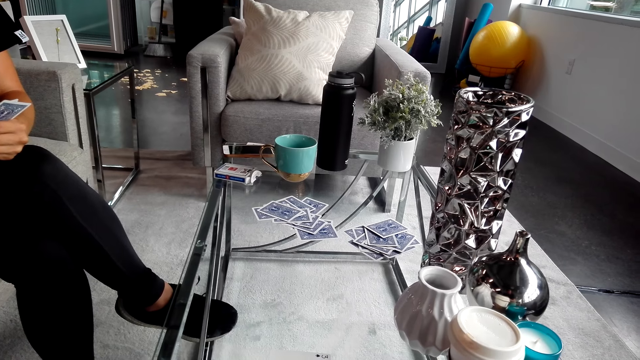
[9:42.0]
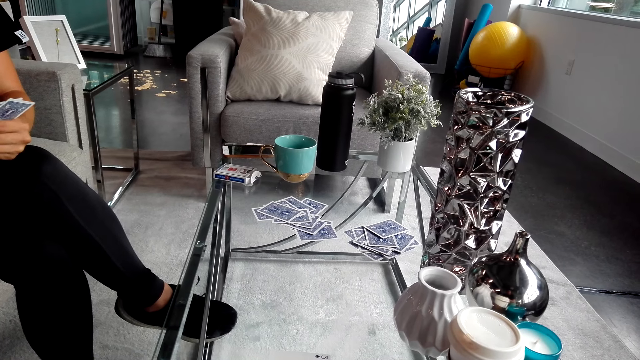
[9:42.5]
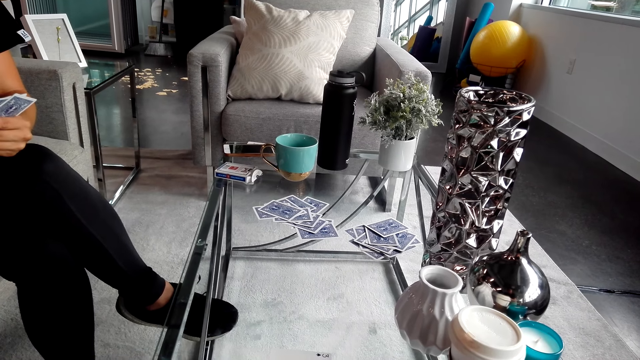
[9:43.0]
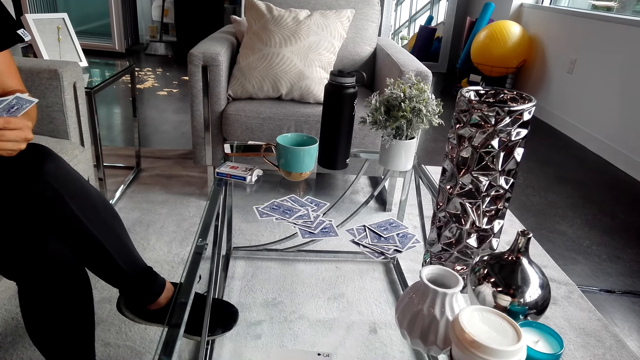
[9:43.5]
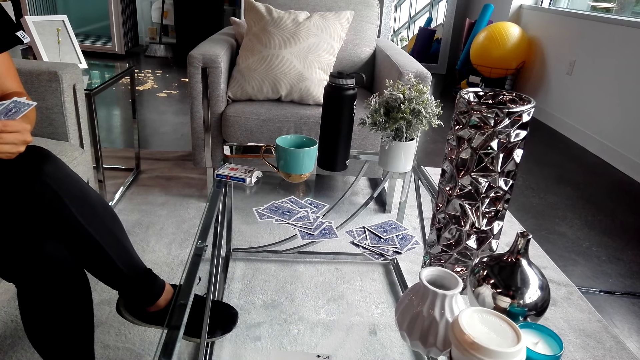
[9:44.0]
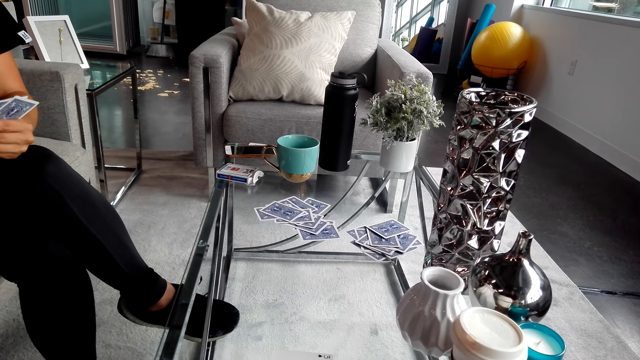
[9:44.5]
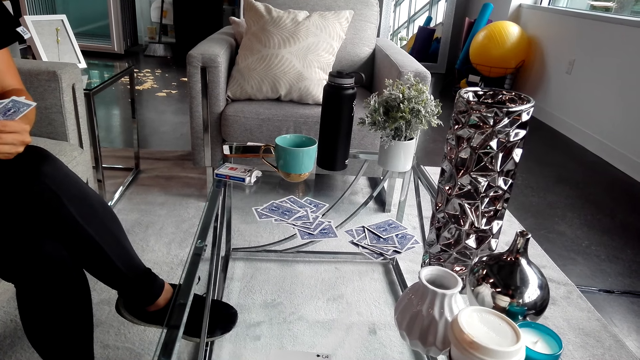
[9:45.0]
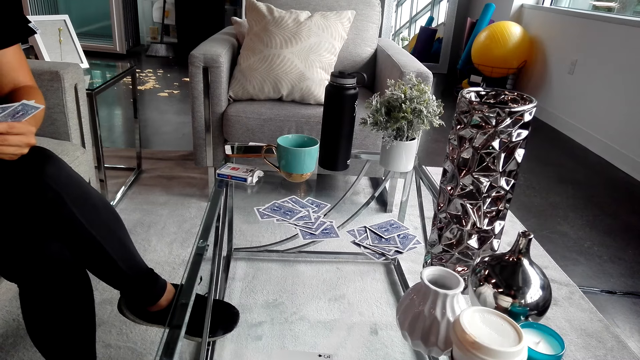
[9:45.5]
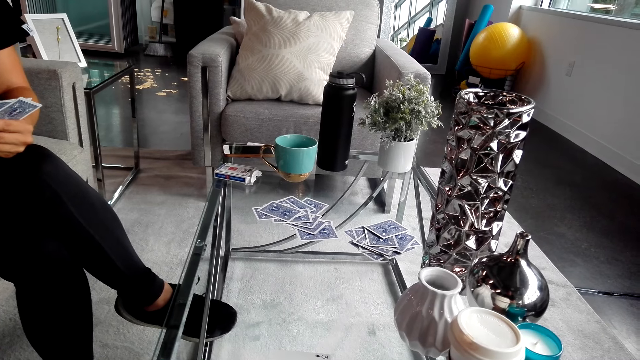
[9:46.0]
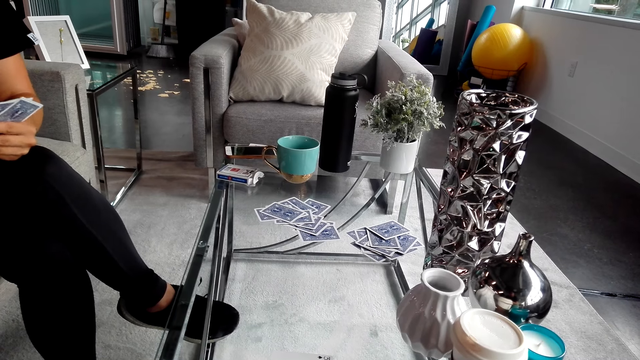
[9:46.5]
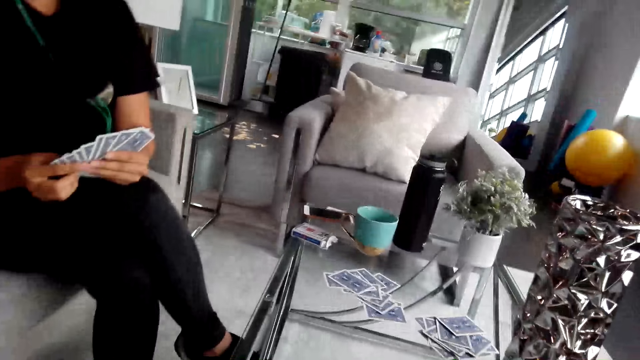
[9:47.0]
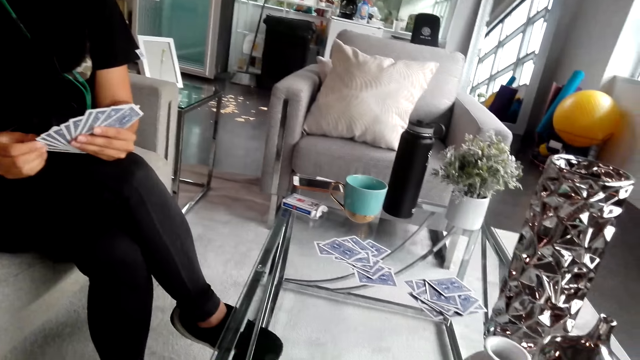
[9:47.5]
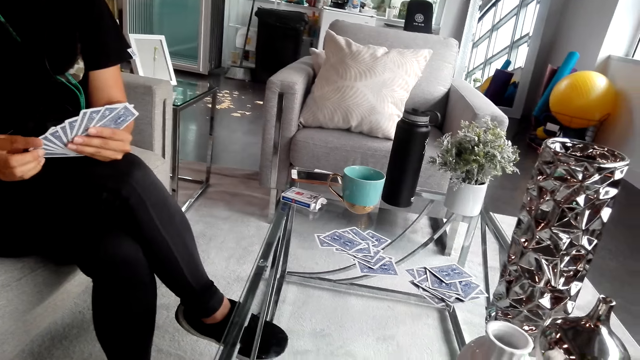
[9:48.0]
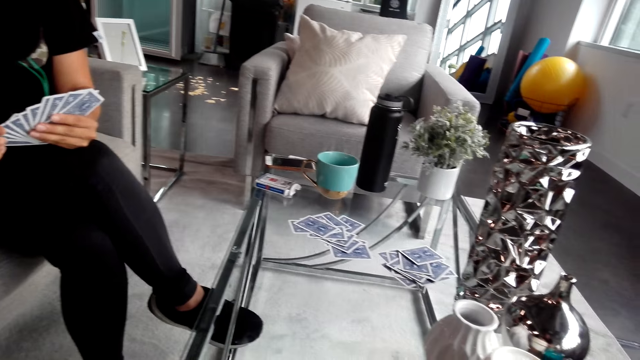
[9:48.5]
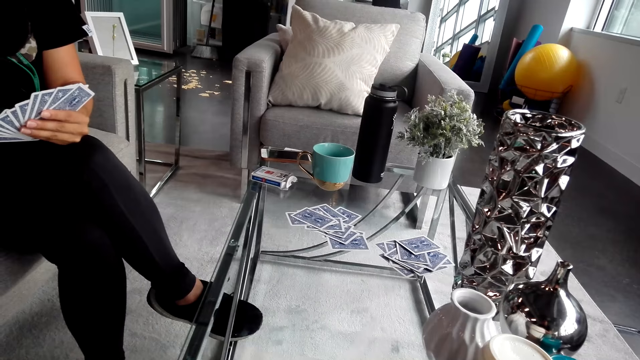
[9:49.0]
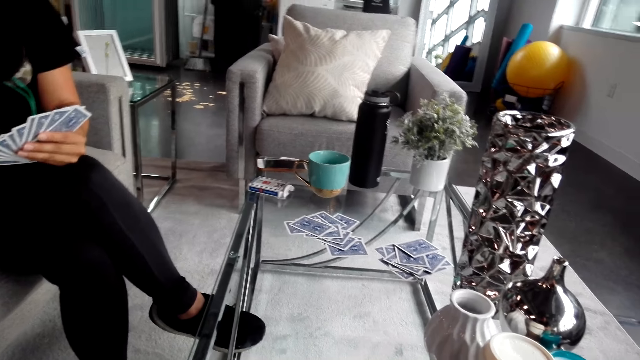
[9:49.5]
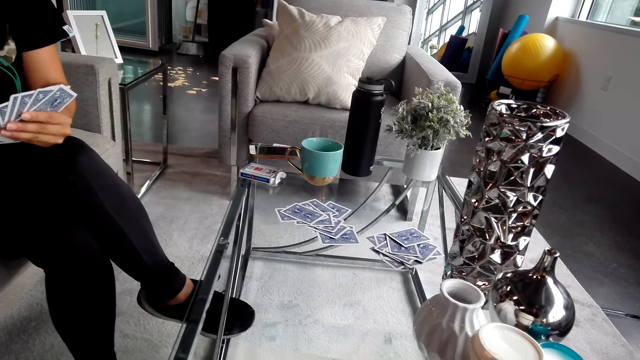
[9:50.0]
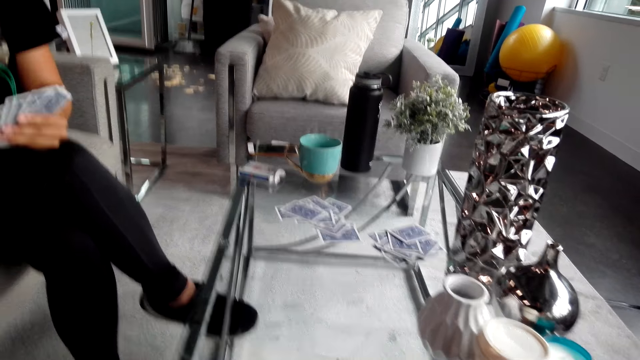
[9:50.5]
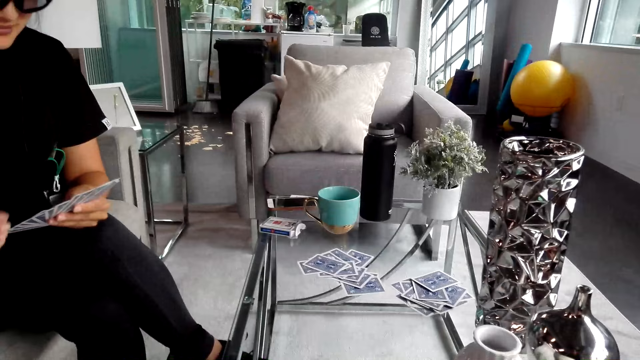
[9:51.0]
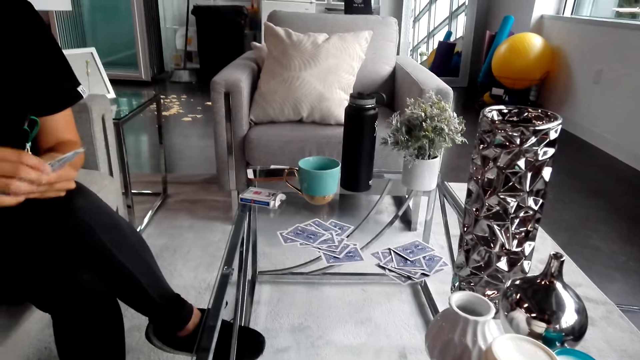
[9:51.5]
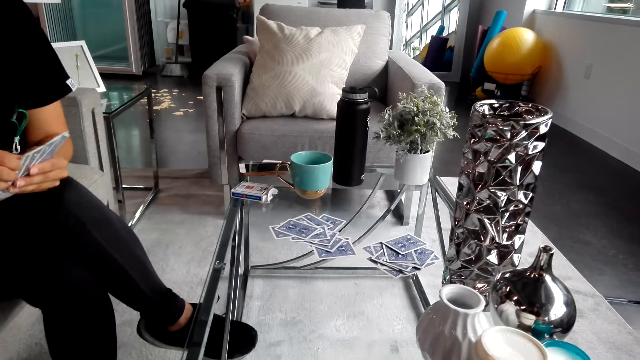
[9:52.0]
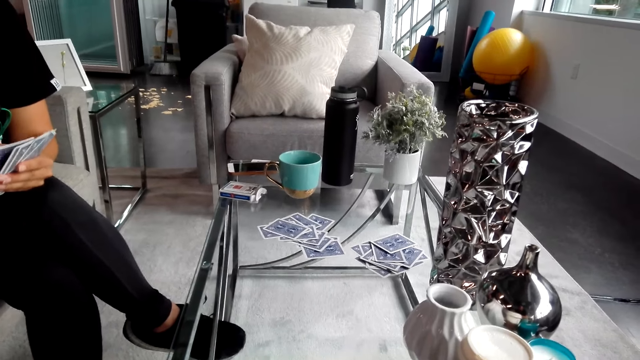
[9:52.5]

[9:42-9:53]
The camera wearer looks at a woman. They turn around. The woman holds playing cards and looks at the cards on his hands. The camera wearer turns around and converses with the woman.

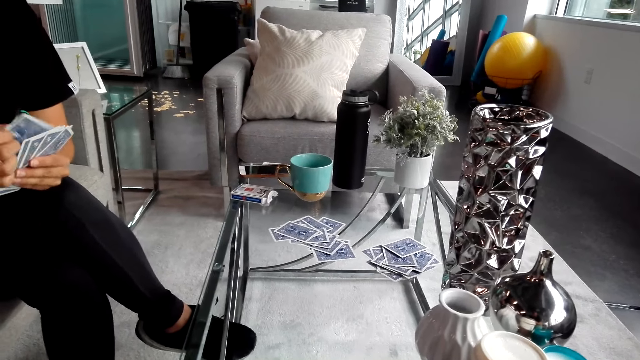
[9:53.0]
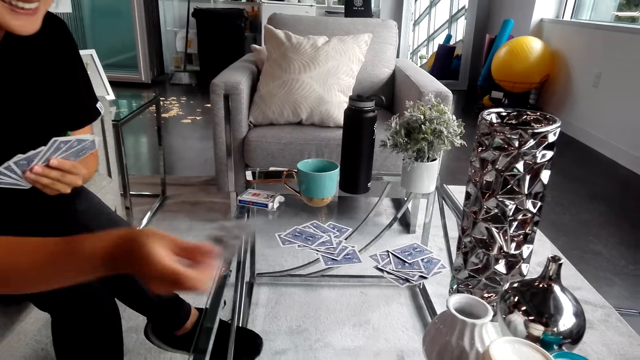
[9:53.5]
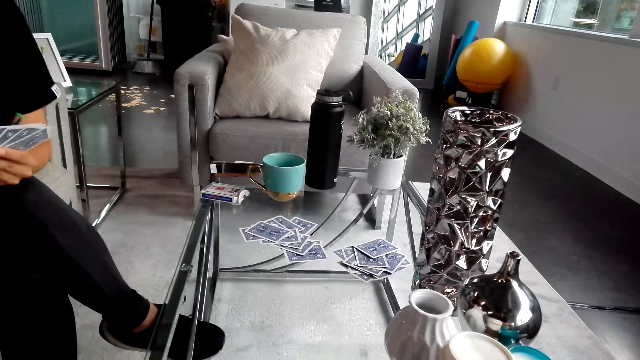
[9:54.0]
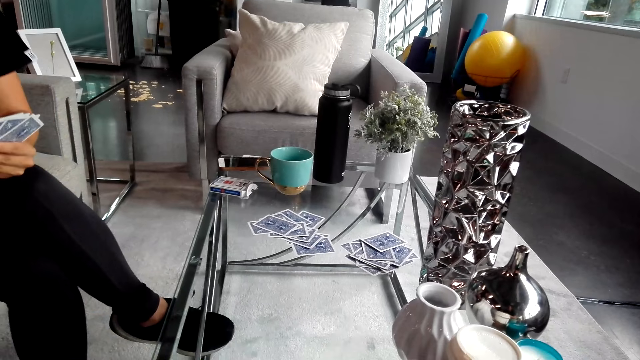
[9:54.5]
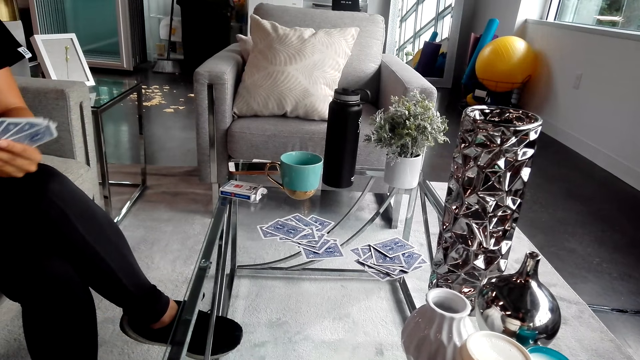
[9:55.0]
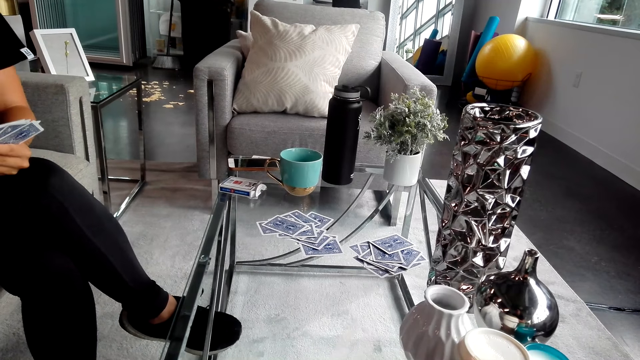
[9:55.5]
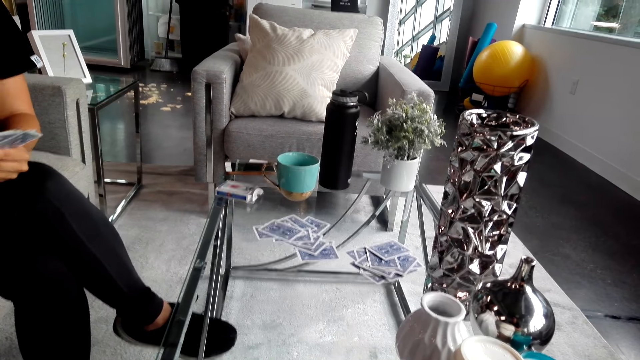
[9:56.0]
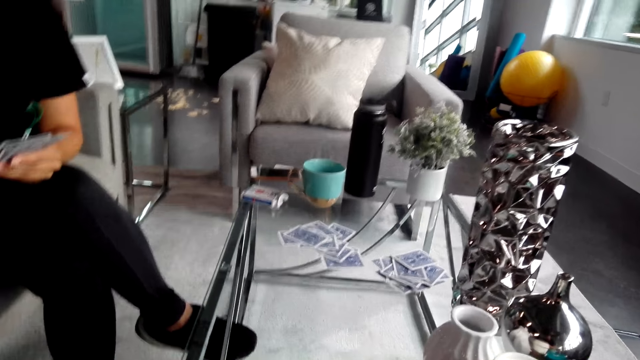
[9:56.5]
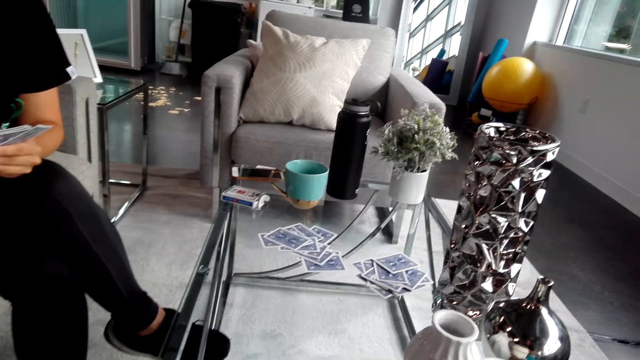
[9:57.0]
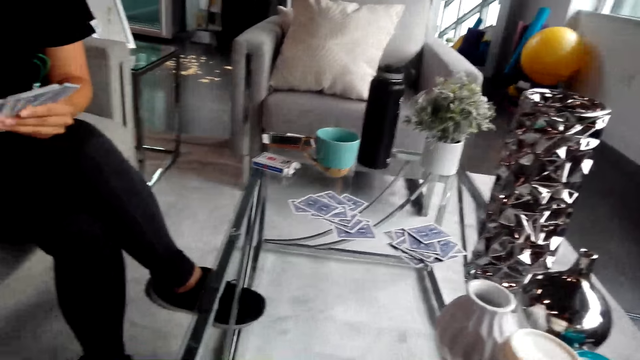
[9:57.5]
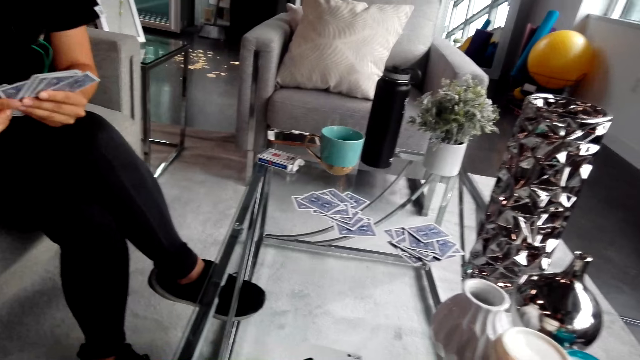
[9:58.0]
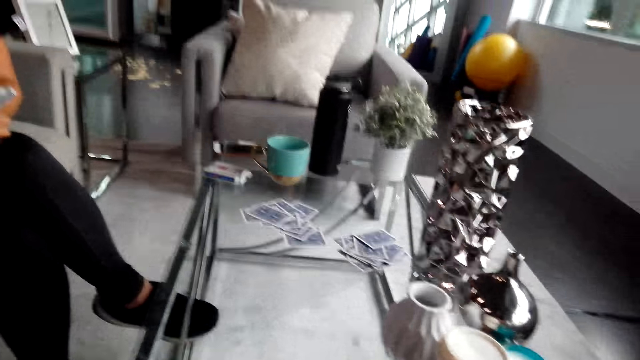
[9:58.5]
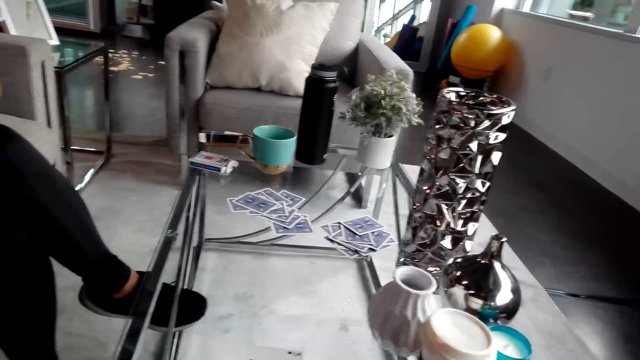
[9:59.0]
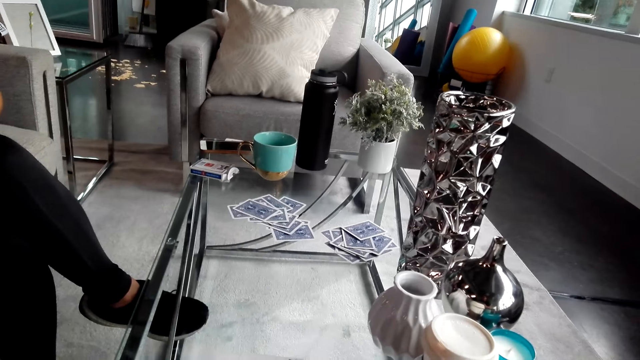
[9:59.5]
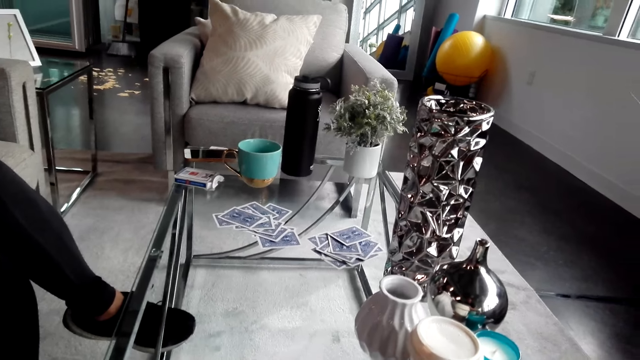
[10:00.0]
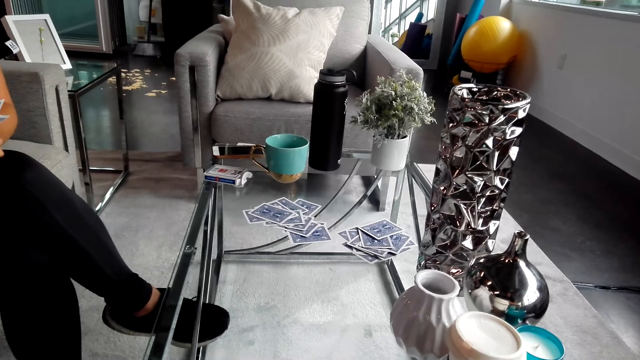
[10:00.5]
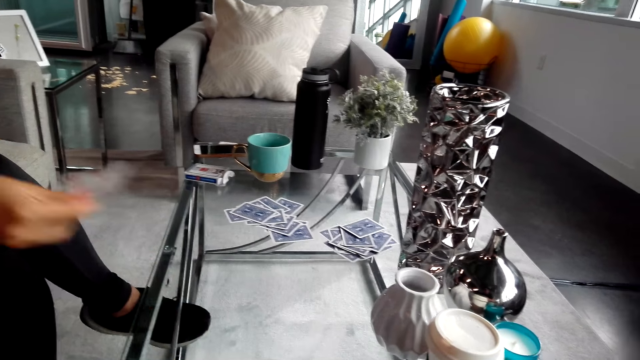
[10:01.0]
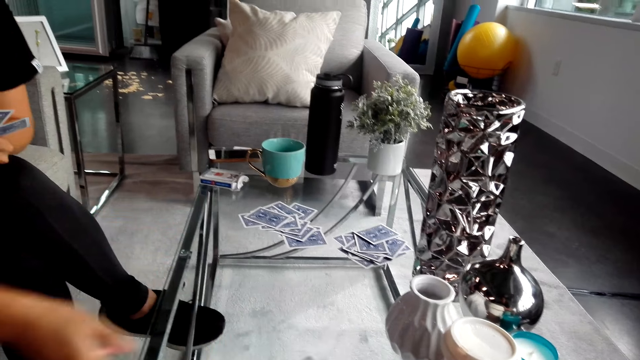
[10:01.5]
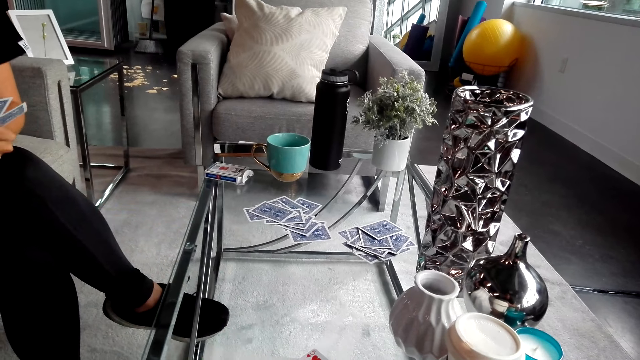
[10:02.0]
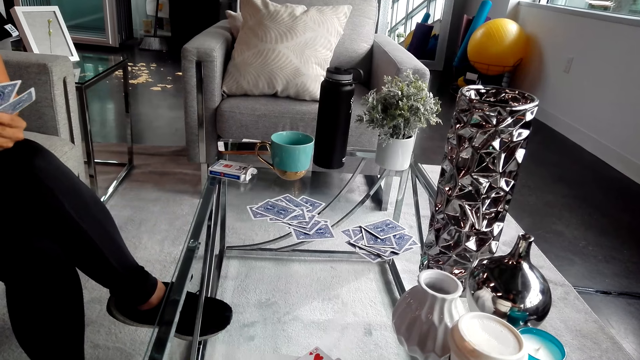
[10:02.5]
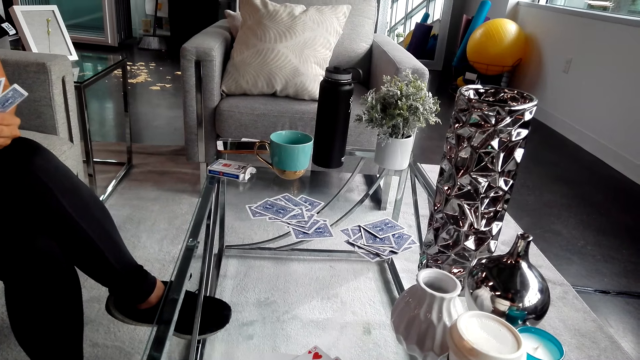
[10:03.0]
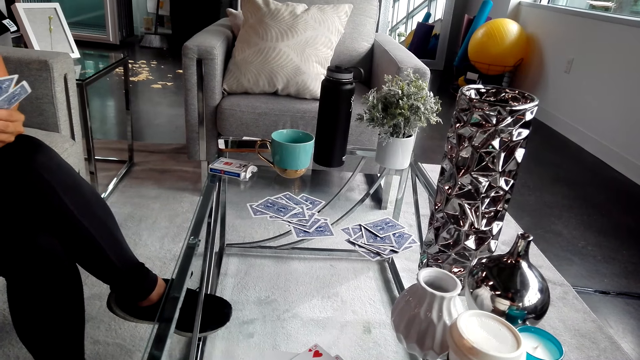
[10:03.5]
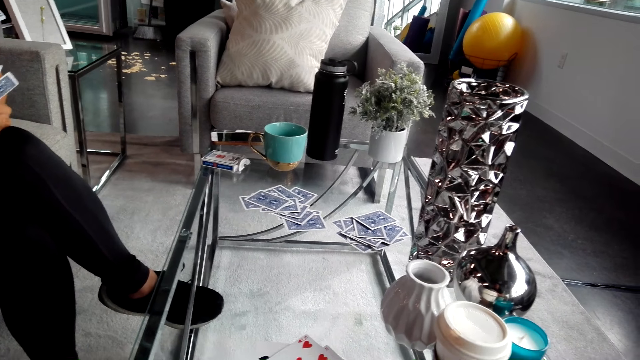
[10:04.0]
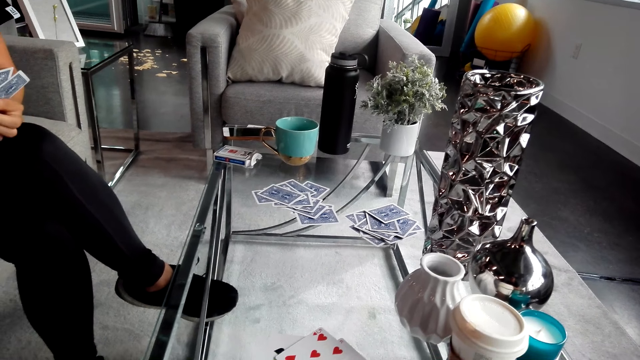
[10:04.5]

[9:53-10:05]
The woman puts playing cards on the table. The camera wearer converses with the woman. The woman converses with the camera wearer. The camera wearer turns around and converses with the woman. The woman puts playing cards on the table.
